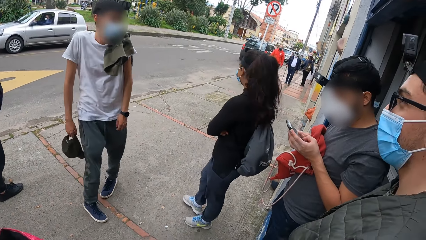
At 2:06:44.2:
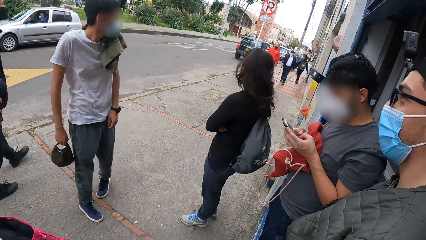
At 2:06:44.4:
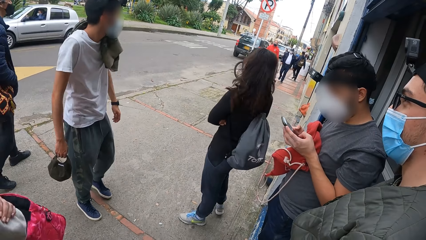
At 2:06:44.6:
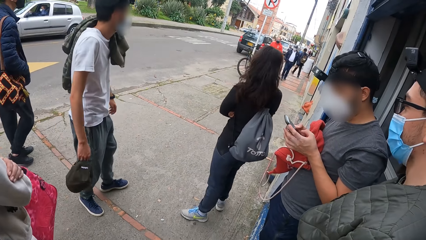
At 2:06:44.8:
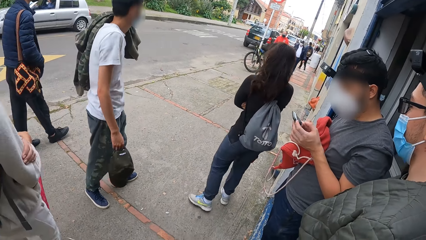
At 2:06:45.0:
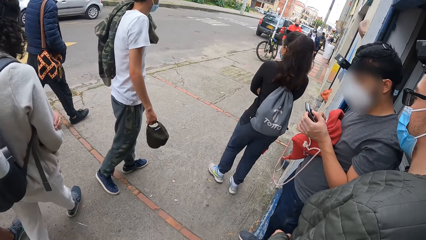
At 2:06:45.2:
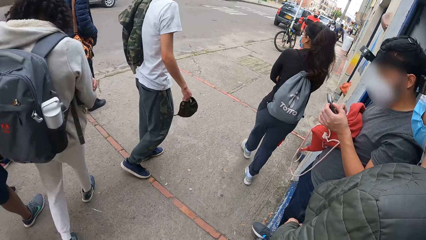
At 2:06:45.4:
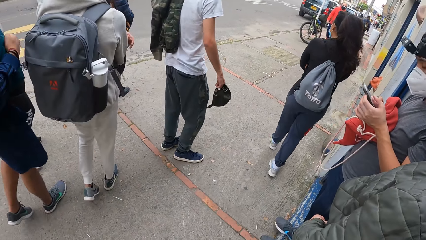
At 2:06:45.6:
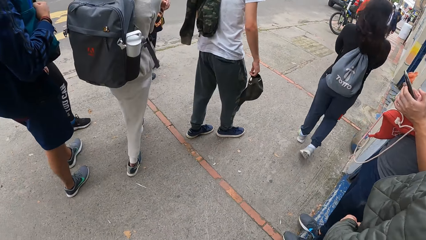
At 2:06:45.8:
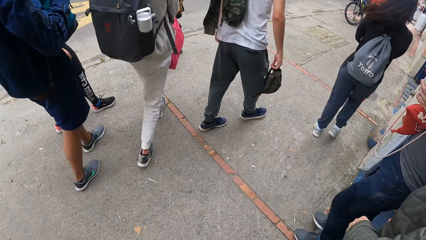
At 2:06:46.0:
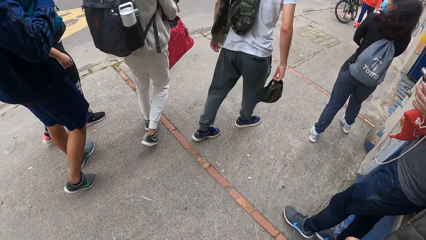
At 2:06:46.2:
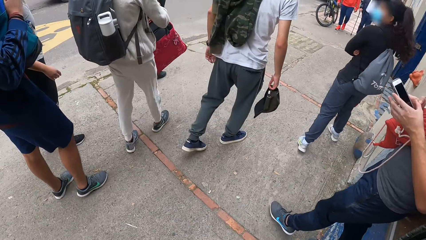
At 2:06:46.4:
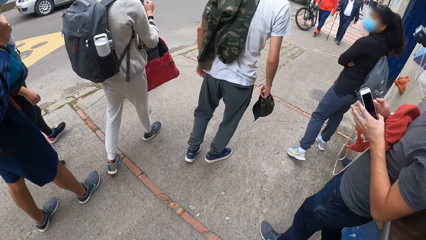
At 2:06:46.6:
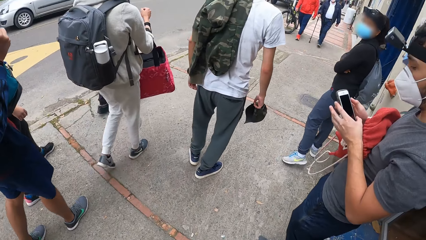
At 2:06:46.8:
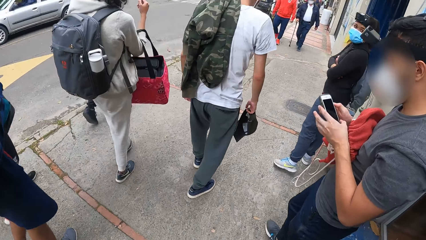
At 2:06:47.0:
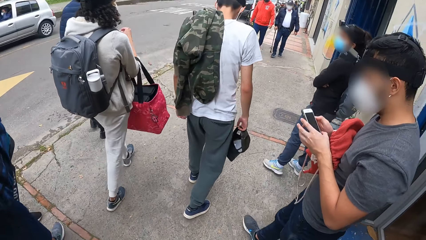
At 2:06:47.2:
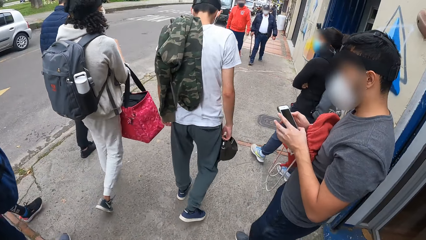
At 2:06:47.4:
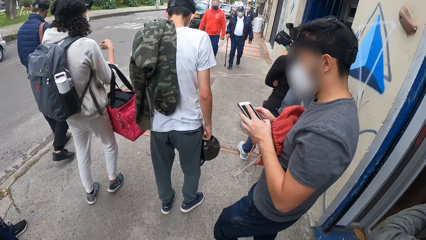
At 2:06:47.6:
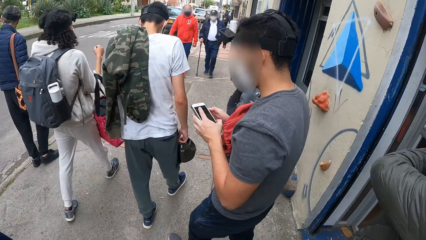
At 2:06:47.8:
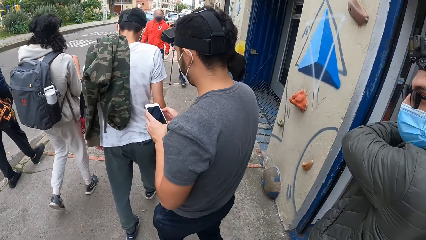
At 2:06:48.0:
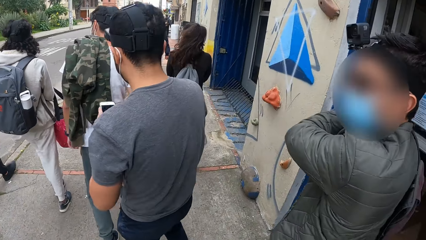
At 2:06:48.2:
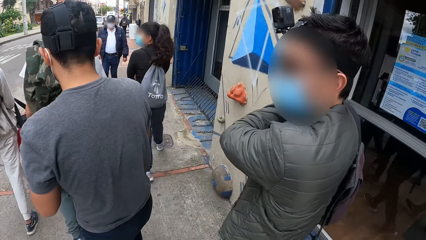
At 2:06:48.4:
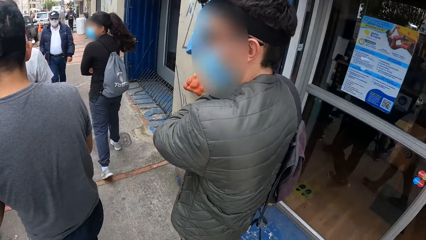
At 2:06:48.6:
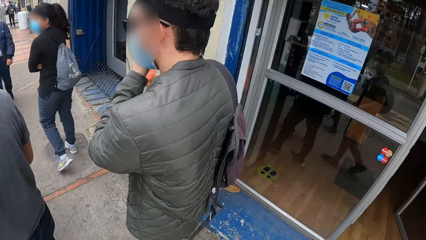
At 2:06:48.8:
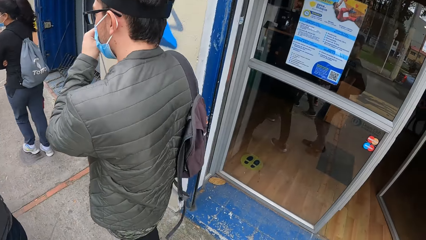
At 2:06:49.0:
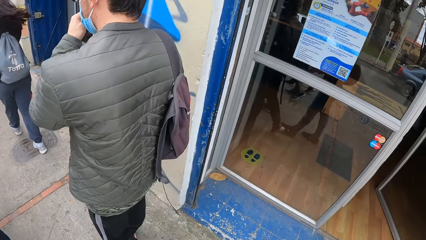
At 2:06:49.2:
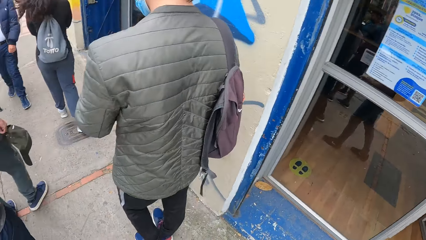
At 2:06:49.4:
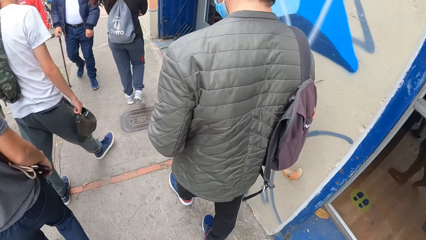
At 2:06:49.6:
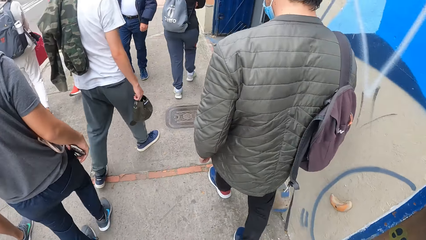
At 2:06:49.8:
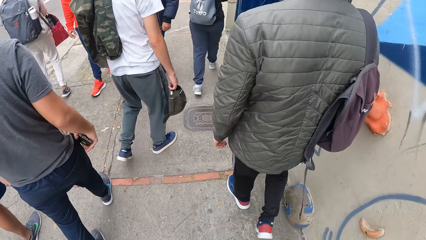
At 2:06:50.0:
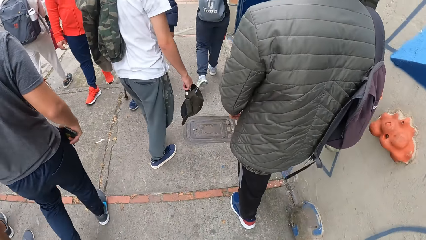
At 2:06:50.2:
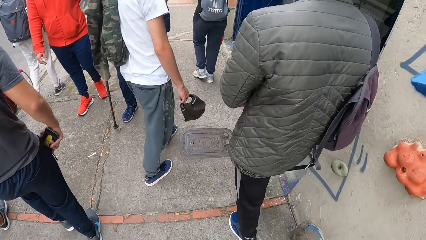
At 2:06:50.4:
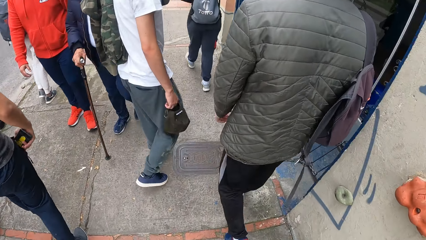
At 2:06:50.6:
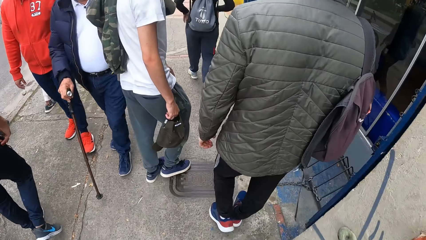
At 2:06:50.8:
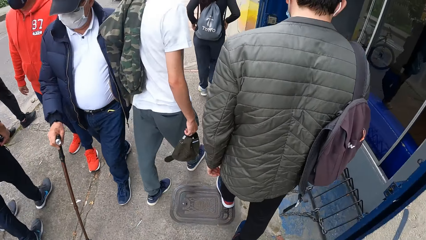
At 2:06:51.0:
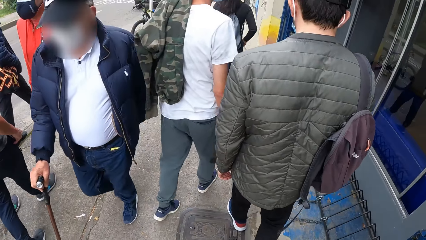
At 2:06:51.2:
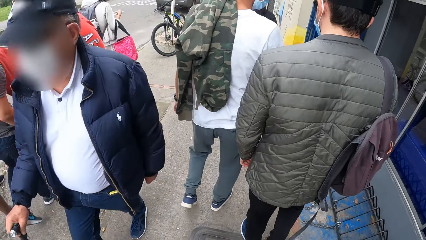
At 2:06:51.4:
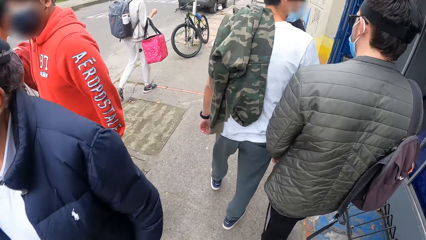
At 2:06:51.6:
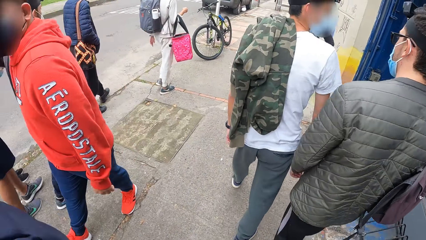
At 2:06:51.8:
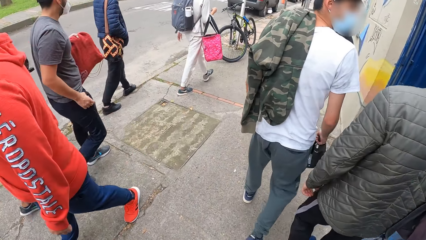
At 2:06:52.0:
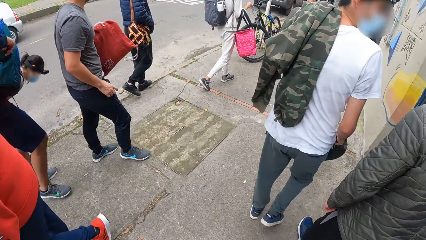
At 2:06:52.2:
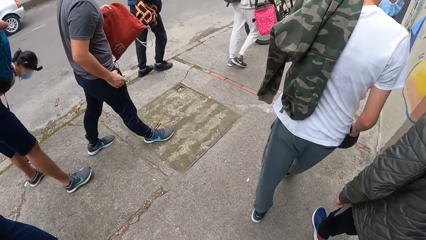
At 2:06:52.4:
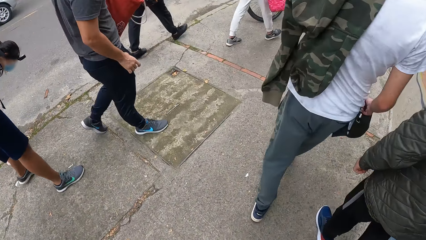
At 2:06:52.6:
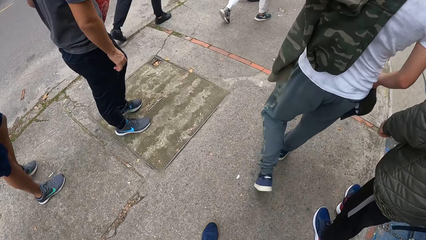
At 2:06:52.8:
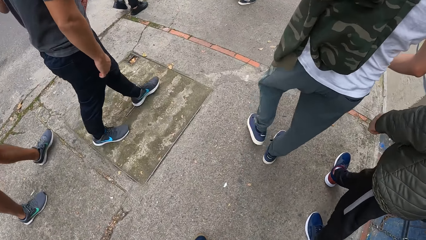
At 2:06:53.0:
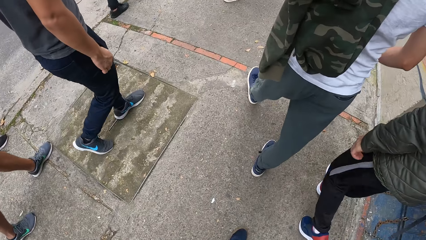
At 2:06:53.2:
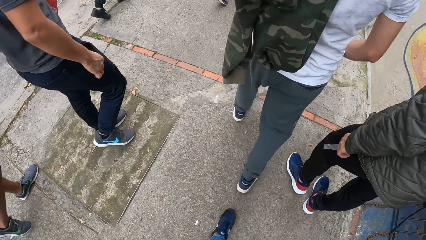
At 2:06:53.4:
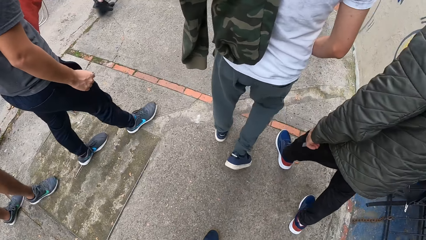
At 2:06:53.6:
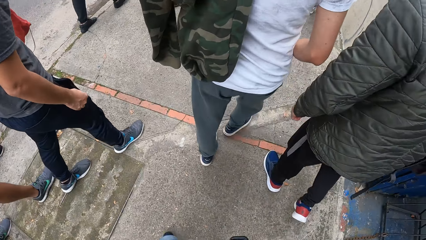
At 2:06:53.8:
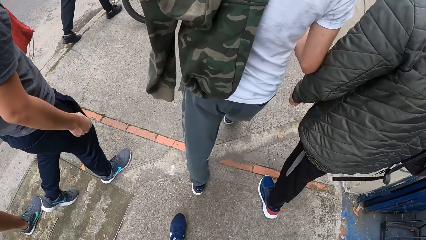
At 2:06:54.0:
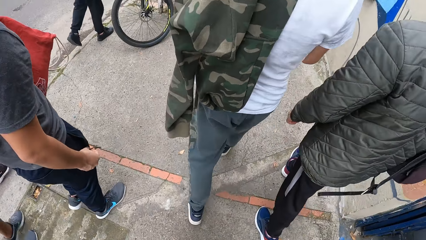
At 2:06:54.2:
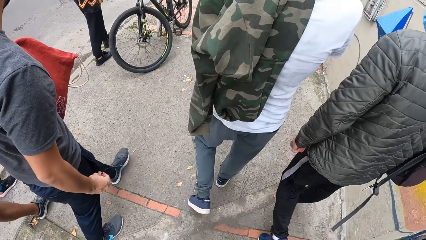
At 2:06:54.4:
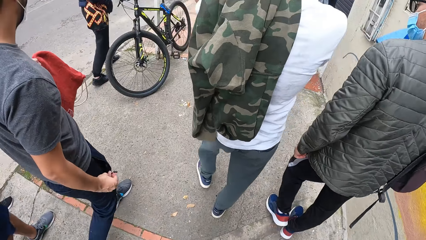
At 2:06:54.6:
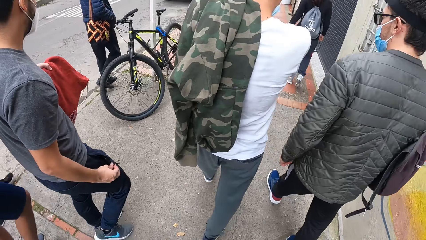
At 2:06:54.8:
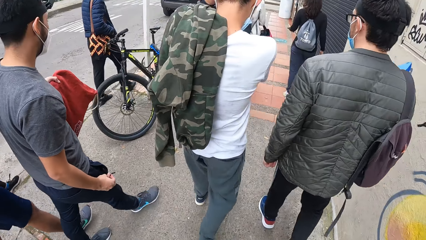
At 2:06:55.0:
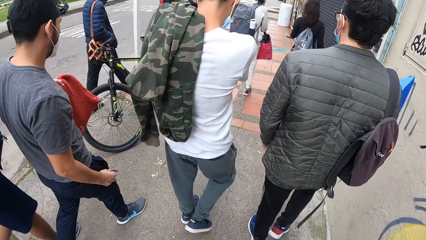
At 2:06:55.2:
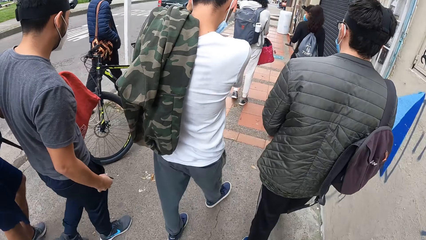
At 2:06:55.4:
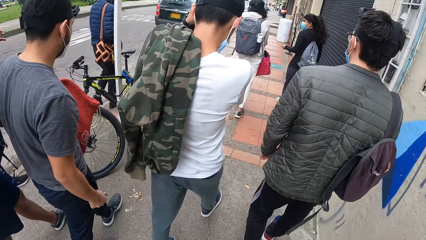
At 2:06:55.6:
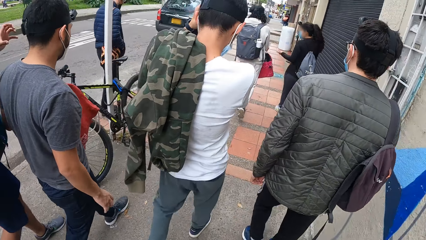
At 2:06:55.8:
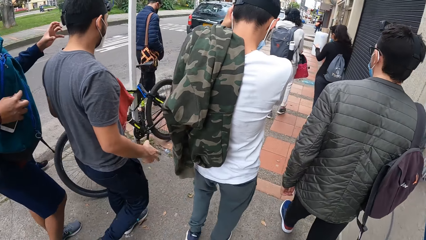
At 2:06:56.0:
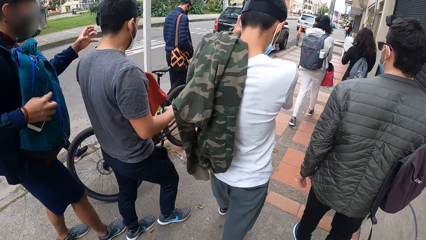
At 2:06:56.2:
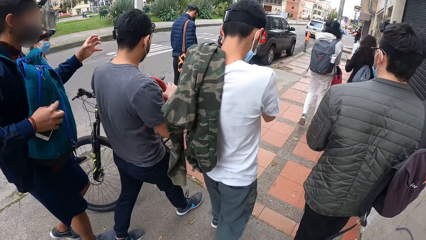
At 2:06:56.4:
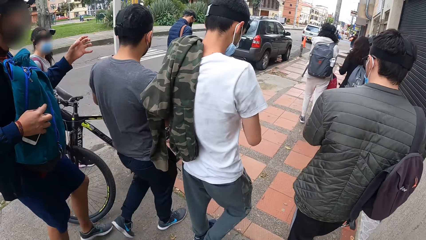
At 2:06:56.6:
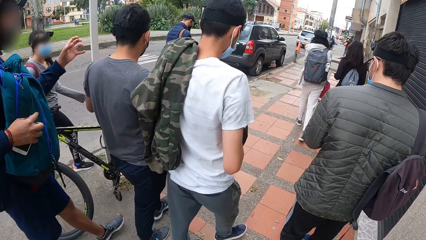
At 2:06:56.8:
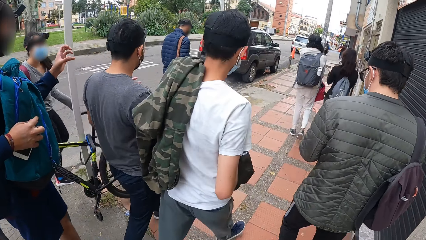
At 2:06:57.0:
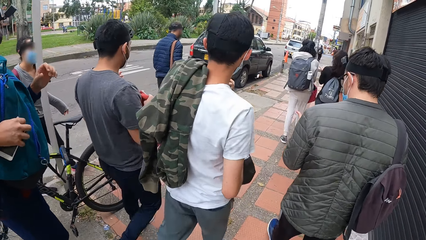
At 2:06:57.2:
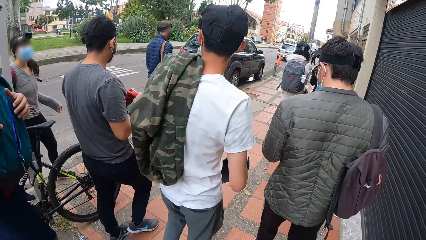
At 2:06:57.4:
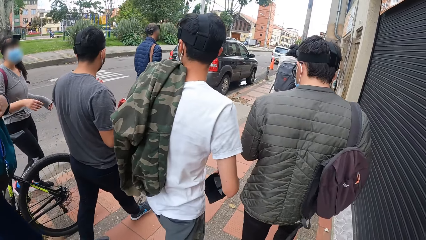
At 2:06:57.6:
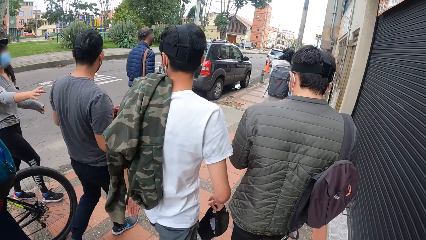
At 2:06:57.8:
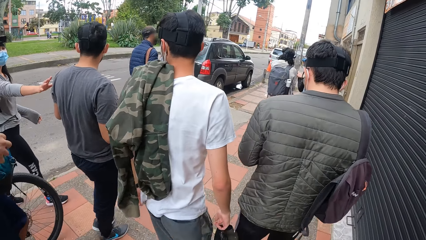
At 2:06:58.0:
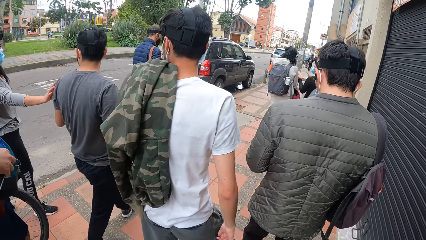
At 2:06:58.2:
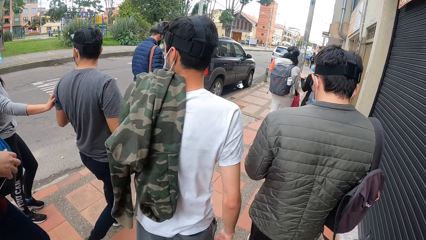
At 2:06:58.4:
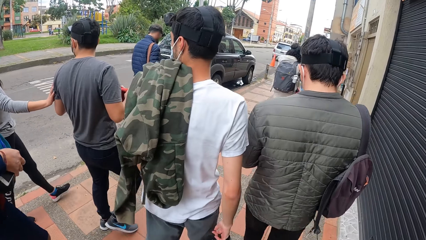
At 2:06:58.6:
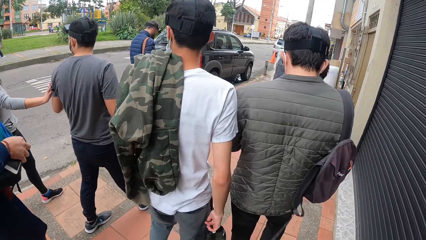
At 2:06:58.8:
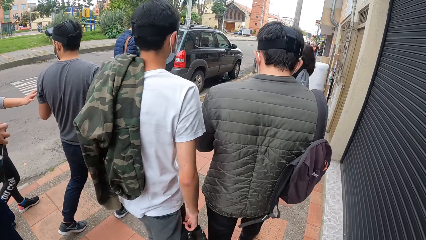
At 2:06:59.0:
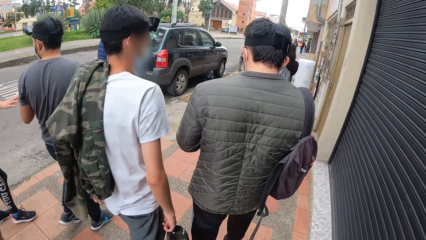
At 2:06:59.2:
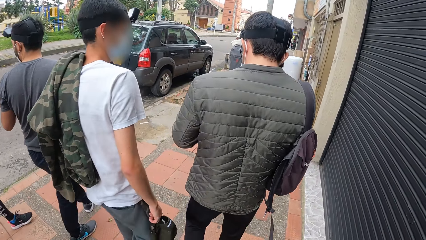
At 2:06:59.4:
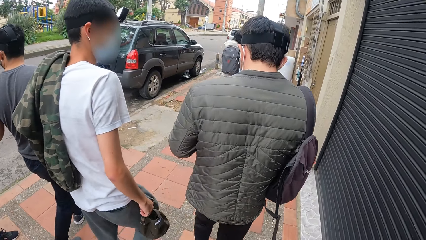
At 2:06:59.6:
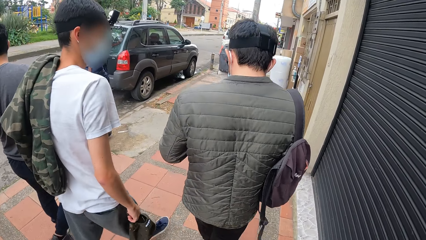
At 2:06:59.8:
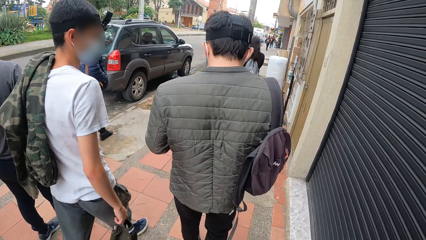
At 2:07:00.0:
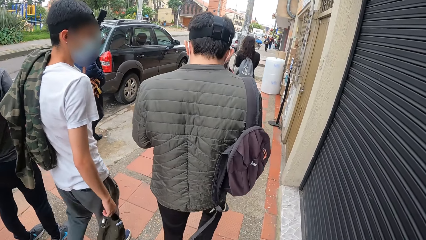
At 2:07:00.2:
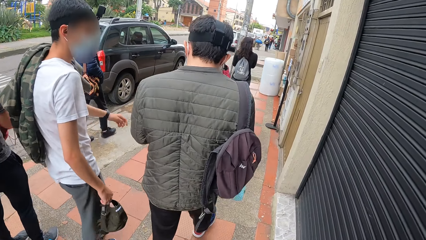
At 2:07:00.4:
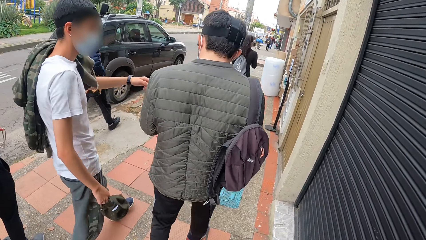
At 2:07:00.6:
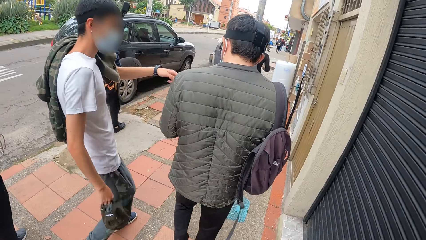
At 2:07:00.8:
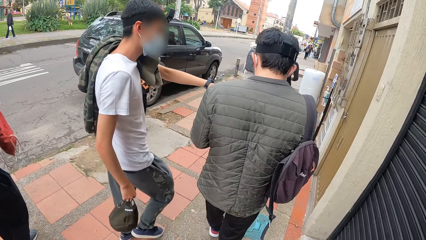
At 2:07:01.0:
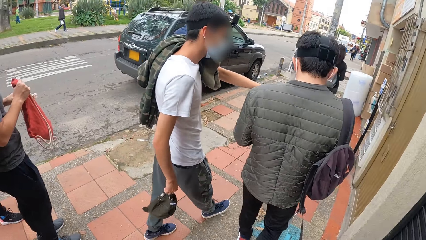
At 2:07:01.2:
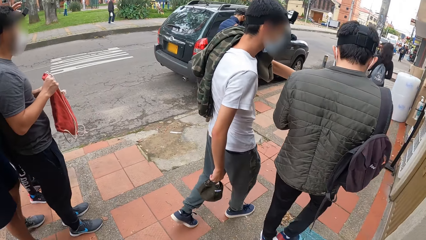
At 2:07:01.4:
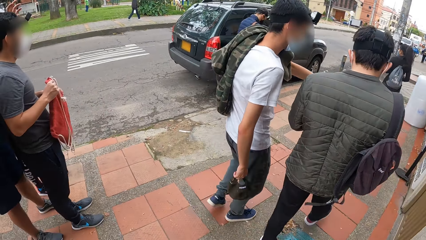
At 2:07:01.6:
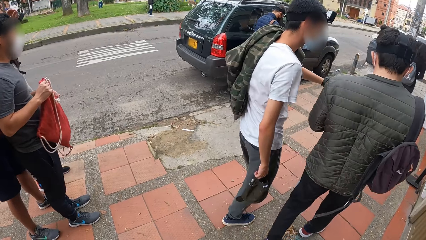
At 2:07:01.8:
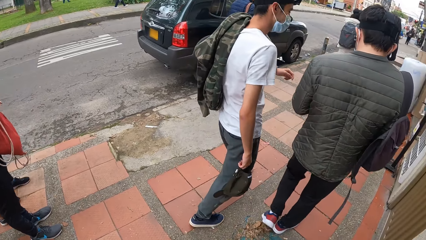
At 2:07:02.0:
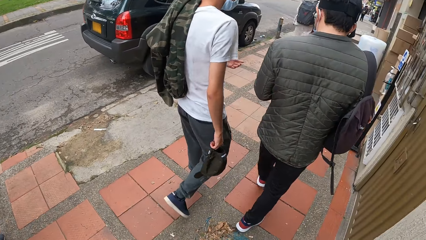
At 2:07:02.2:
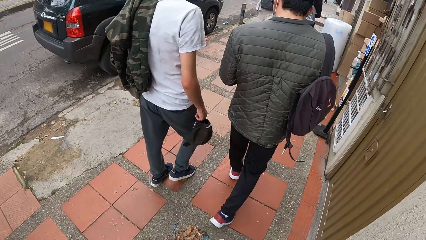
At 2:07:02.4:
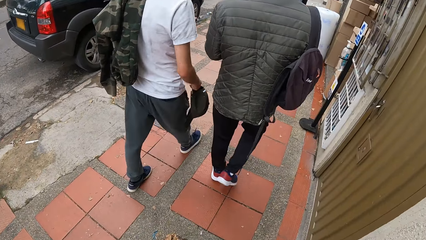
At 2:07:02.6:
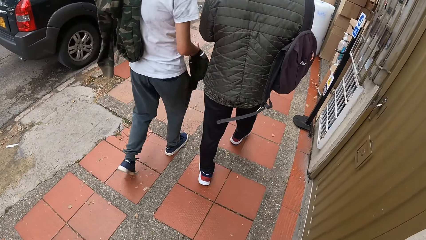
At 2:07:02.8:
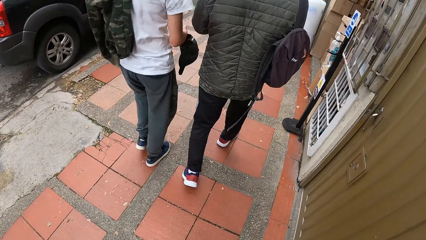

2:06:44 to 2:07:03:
The camera wearer walks across a street with the group of people. They walk with friends. They walk past a man. They walk past another man.
